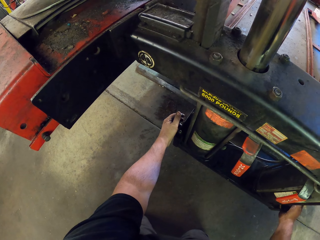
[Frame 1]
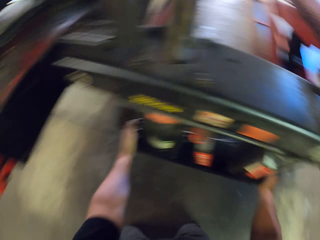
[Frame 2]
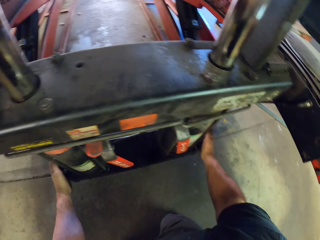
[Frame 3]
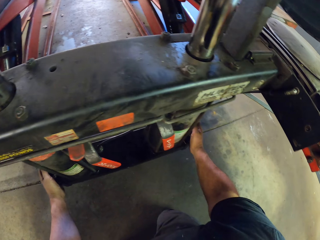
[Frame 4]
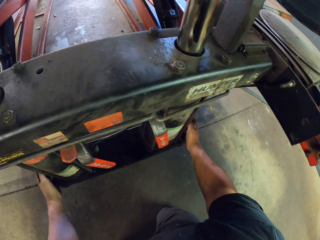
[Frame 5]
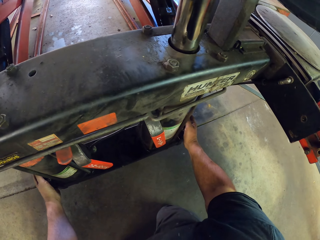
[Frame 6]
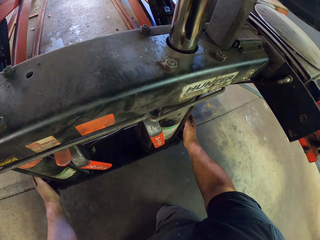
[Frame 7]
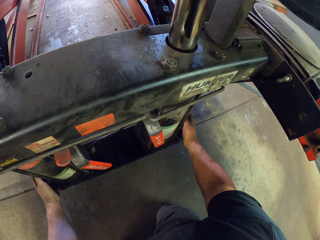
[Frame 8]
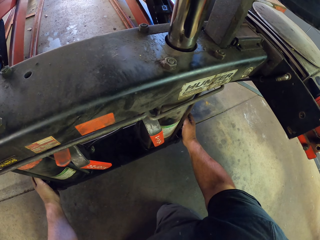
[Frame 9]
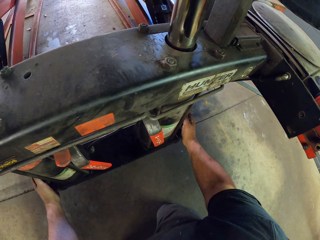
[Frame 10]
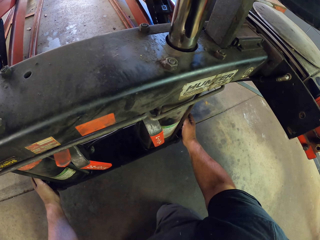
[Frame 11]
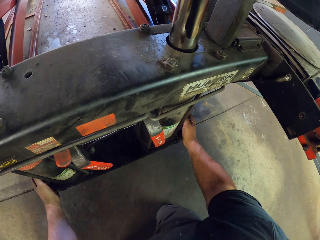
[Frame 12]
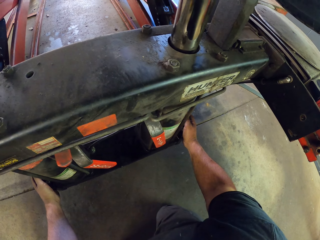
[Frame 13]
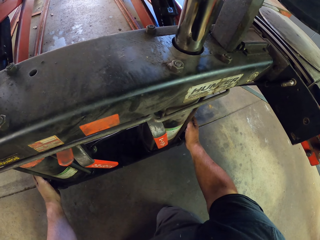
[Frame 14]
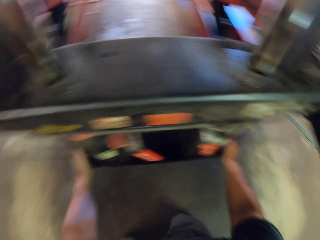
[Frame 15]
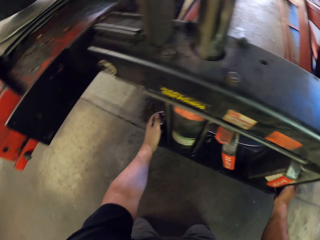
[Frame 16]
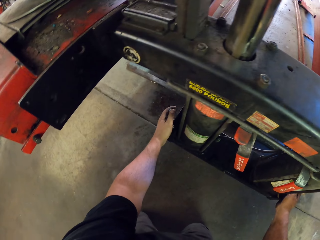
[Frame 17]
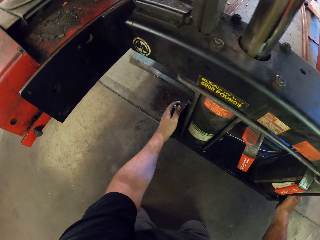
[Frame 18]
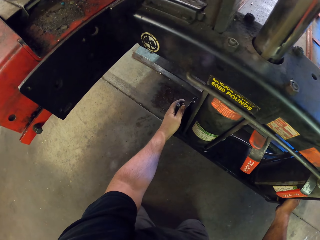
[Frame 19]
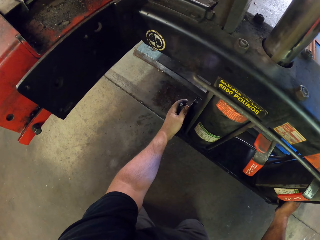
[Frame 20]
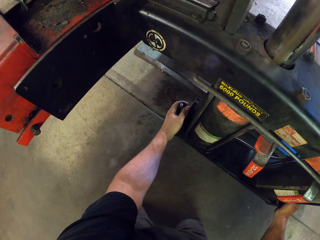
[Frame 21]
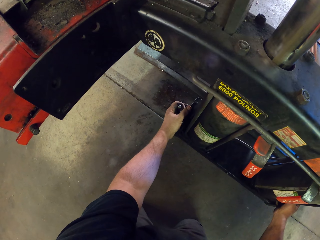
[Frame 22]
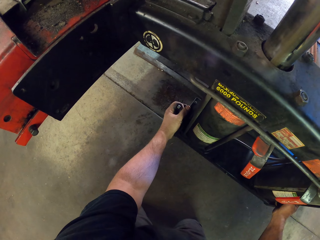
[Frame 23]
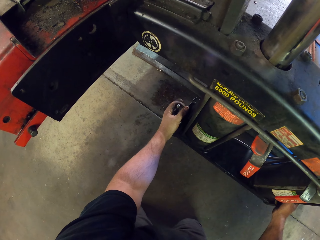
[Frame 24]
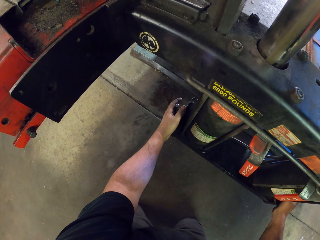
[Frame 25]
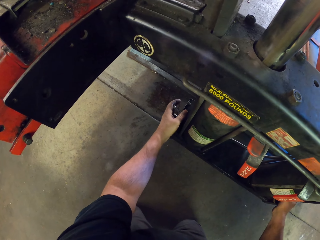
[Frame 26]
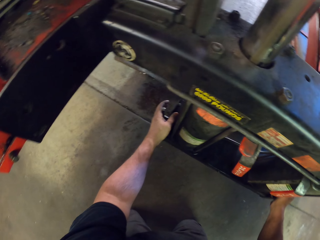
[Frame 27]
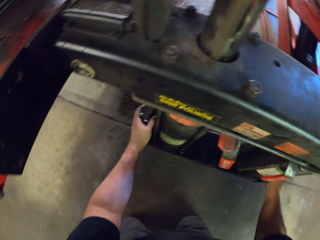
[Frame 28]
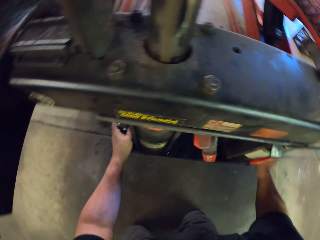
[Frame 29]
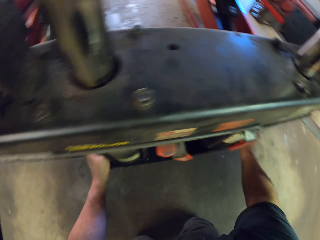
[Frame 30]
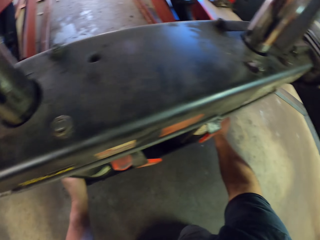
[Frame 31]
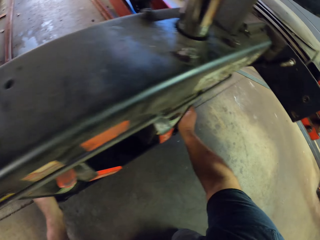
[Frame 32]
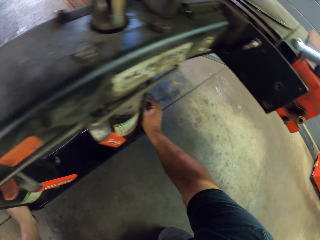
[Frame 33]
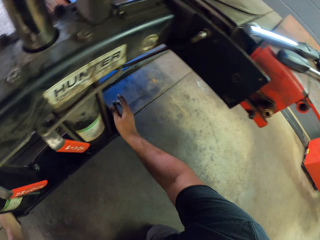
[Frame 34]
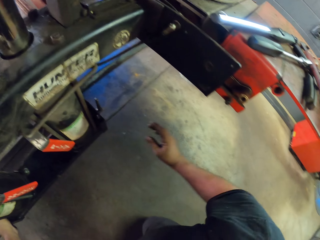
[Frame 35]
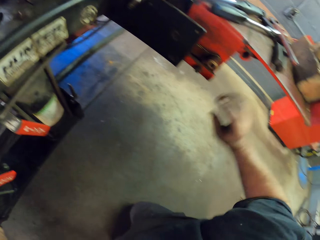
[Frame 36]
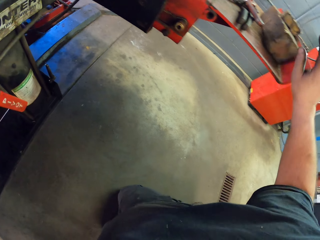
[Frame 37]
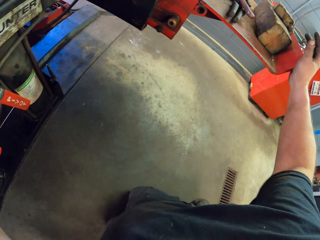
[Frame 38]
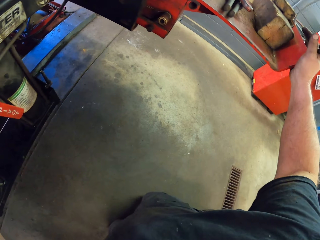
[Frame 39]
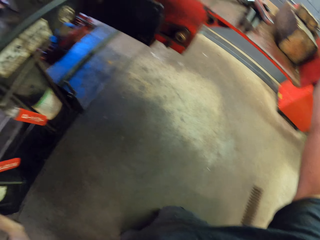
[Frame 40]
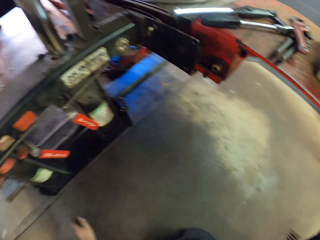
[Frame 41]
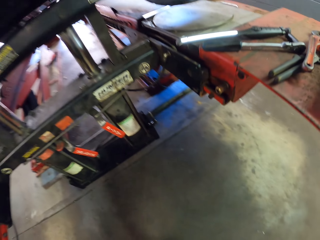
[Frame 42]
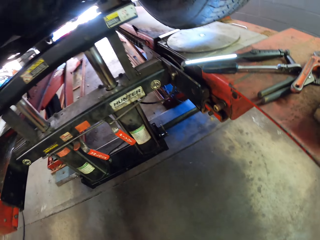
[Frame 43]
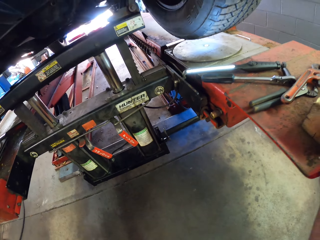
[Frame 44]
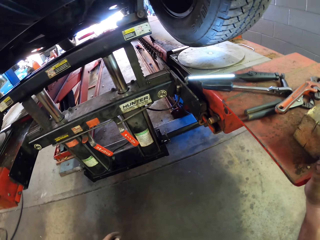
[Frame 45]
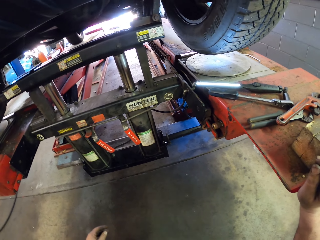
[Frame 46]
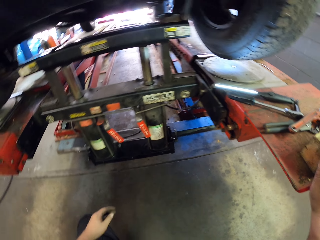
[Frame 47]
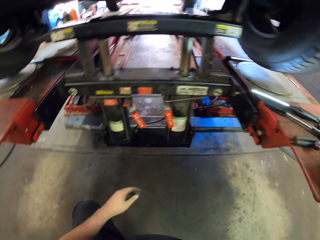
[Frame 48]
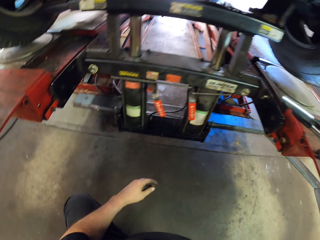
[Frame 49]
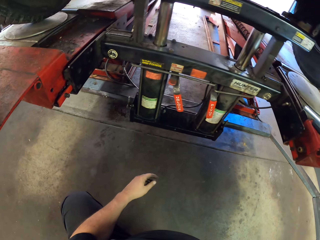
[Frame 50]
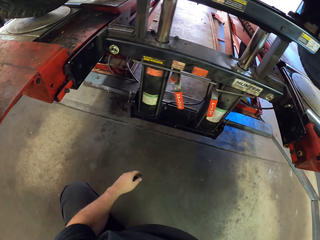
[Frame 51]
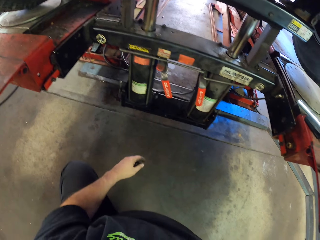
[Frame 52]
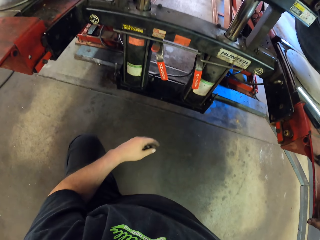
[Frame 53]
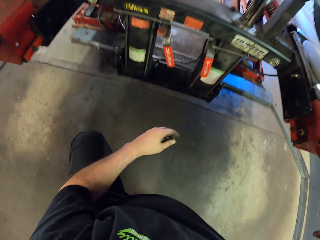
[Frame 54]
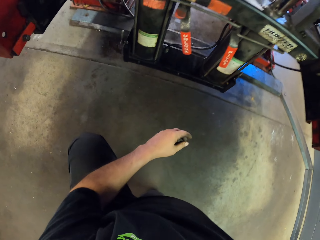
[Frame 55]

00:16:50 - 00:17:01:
The camera wearer looks around. They adjust the jacking beam. They look around. They stand up.

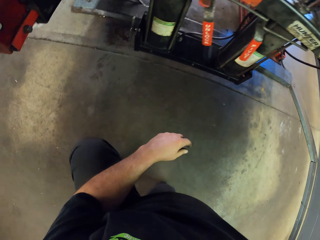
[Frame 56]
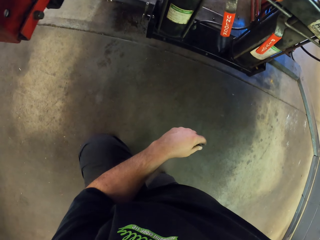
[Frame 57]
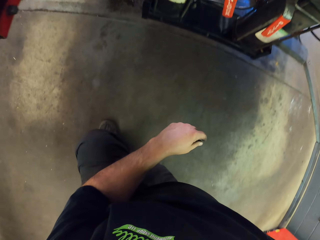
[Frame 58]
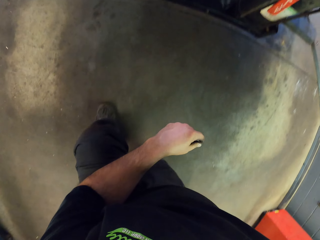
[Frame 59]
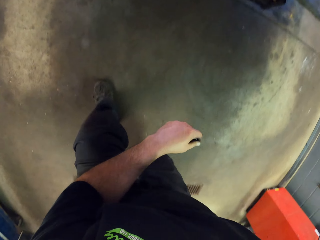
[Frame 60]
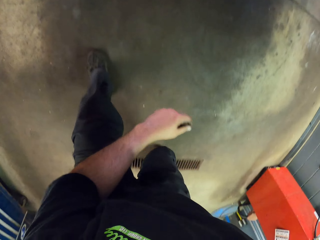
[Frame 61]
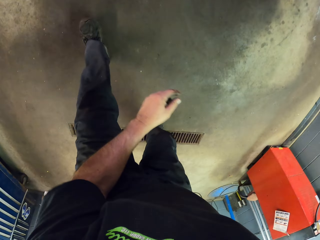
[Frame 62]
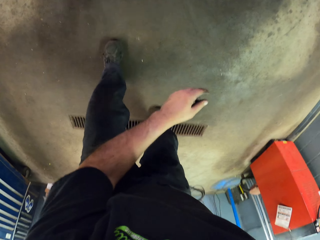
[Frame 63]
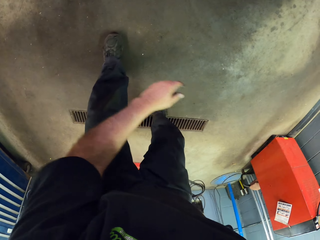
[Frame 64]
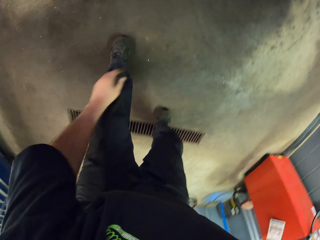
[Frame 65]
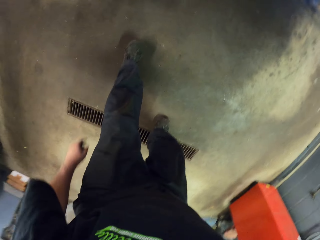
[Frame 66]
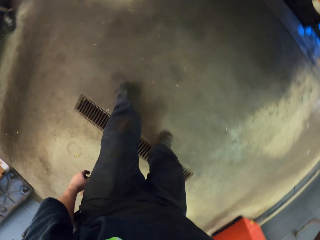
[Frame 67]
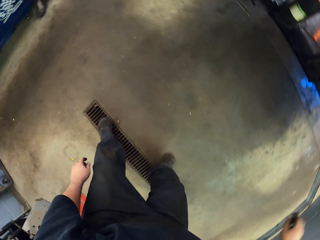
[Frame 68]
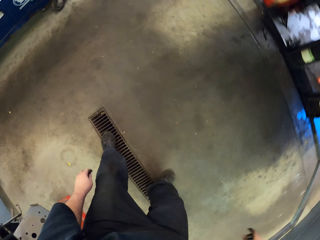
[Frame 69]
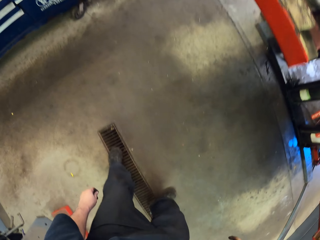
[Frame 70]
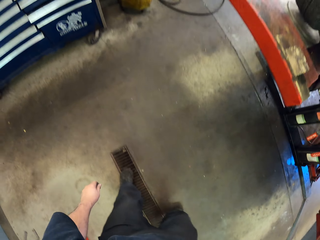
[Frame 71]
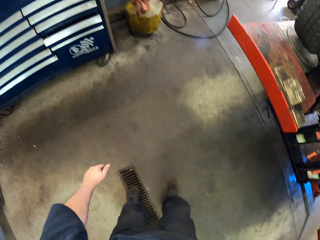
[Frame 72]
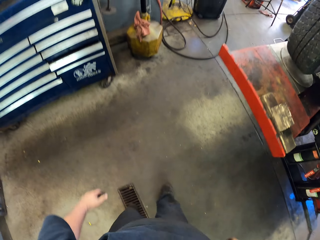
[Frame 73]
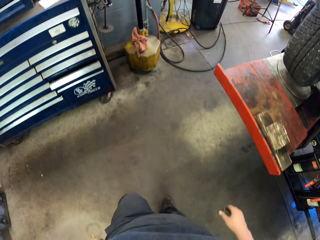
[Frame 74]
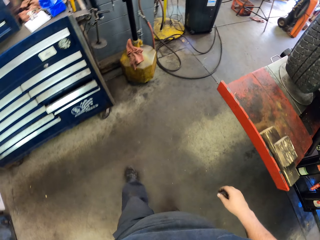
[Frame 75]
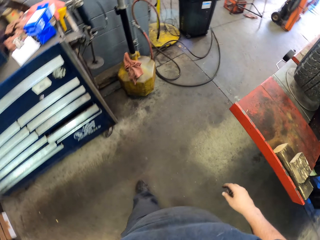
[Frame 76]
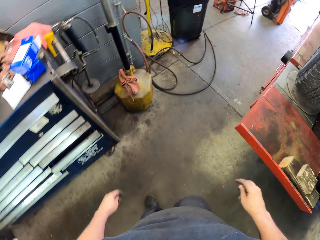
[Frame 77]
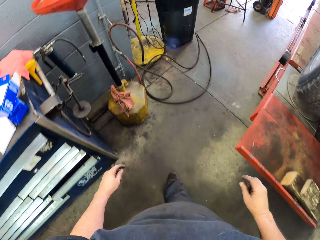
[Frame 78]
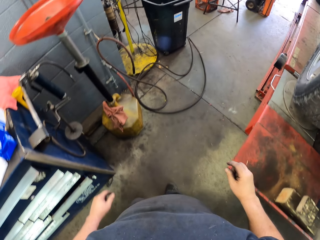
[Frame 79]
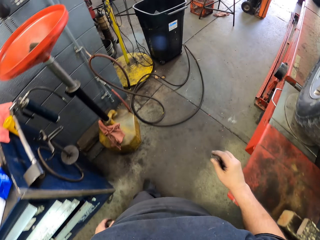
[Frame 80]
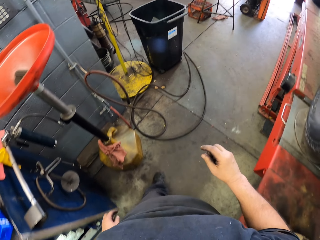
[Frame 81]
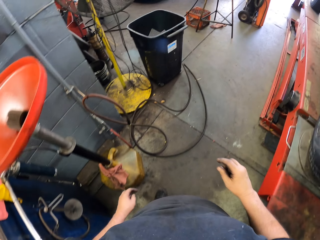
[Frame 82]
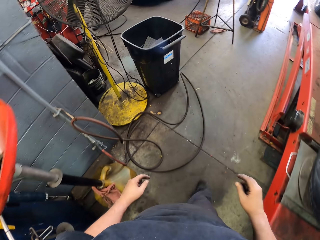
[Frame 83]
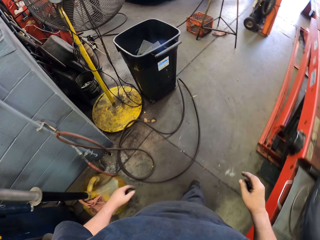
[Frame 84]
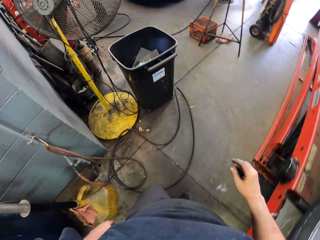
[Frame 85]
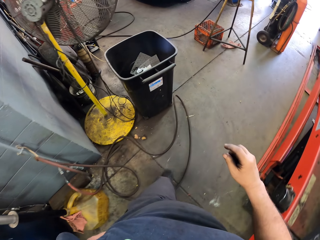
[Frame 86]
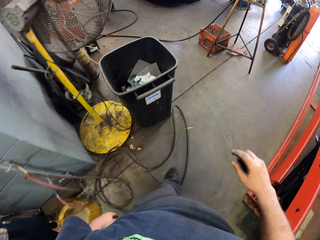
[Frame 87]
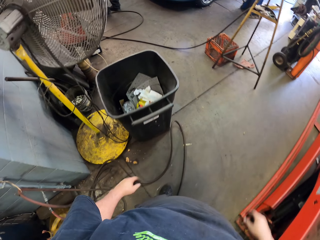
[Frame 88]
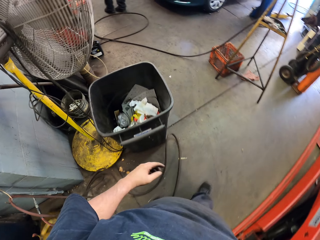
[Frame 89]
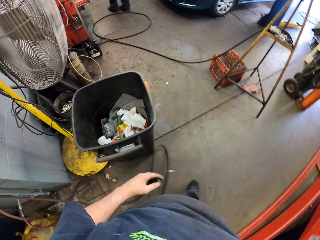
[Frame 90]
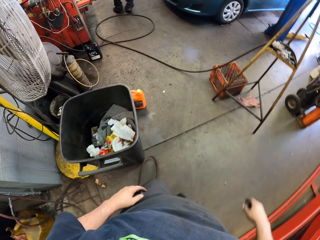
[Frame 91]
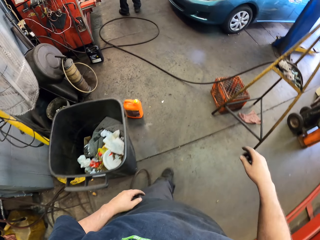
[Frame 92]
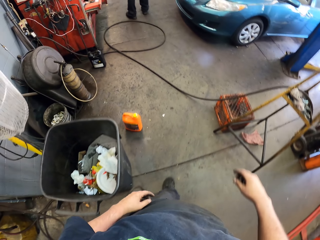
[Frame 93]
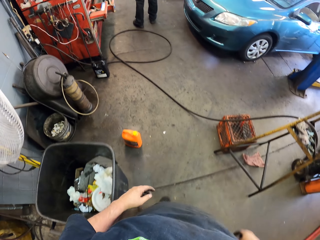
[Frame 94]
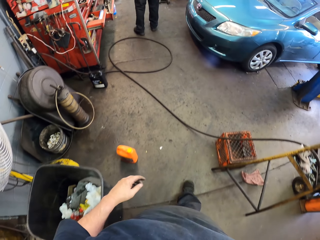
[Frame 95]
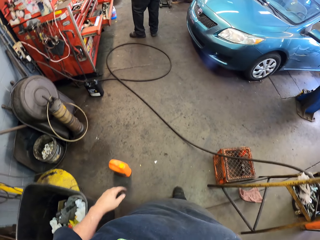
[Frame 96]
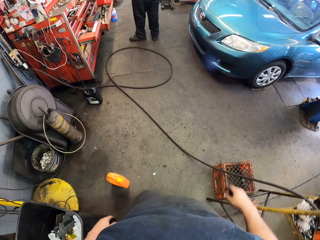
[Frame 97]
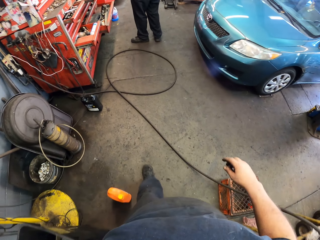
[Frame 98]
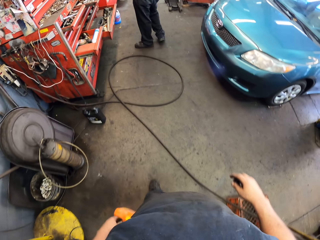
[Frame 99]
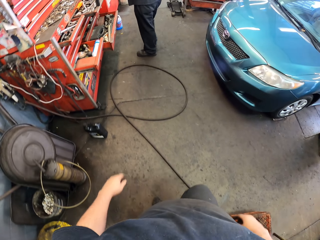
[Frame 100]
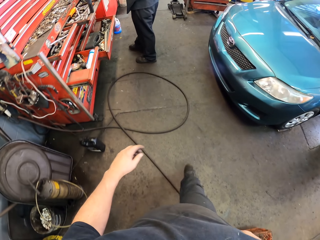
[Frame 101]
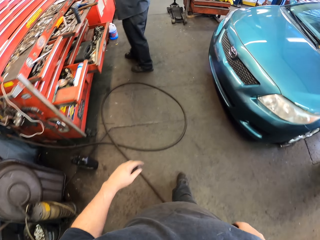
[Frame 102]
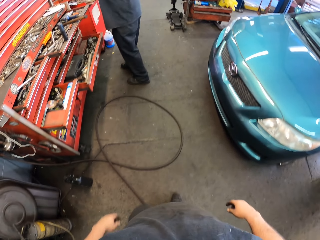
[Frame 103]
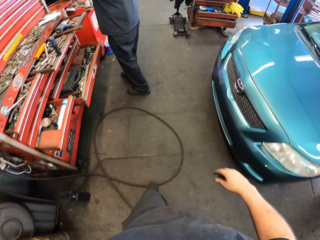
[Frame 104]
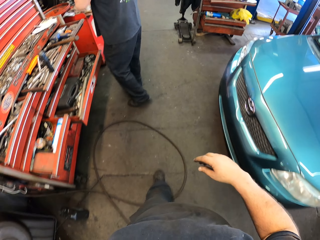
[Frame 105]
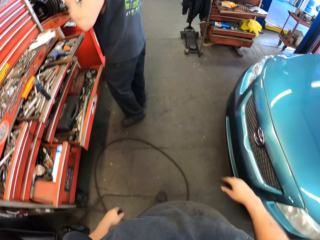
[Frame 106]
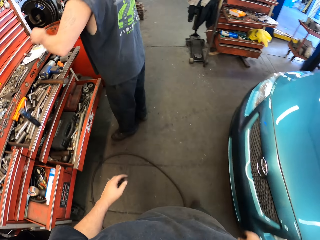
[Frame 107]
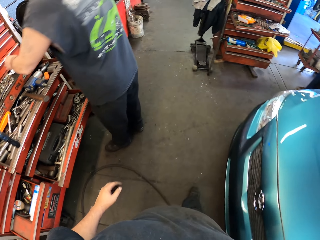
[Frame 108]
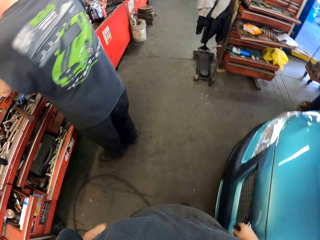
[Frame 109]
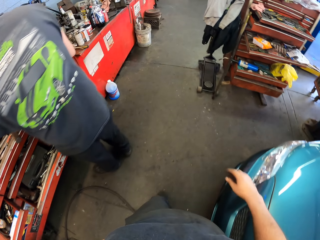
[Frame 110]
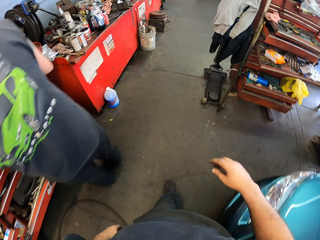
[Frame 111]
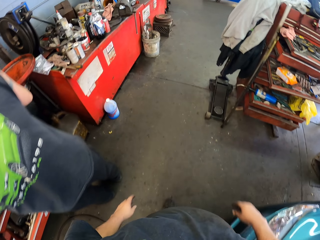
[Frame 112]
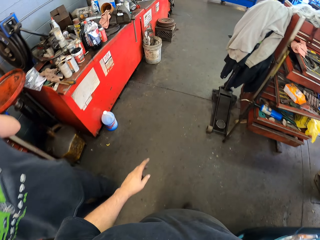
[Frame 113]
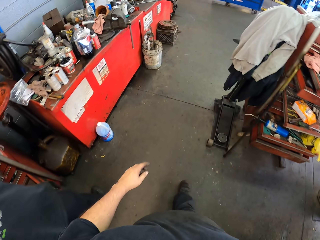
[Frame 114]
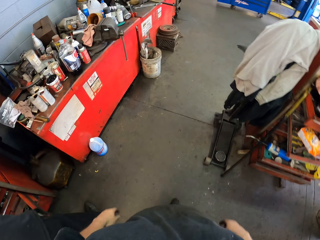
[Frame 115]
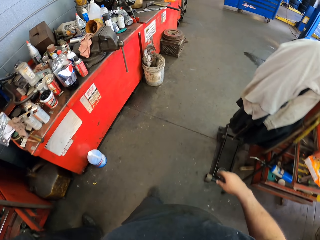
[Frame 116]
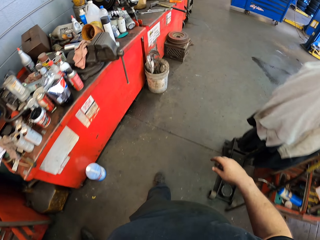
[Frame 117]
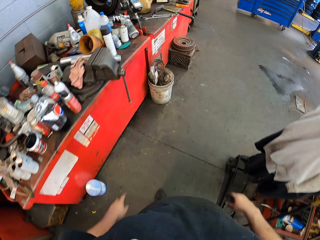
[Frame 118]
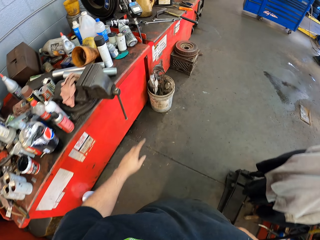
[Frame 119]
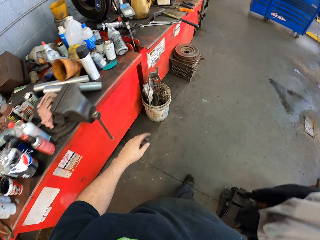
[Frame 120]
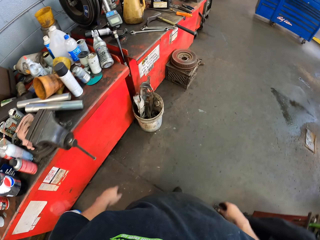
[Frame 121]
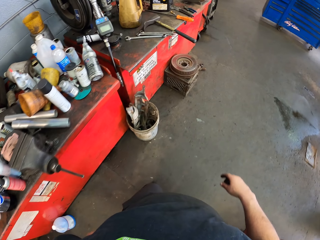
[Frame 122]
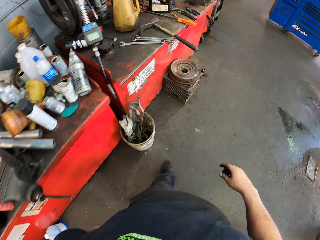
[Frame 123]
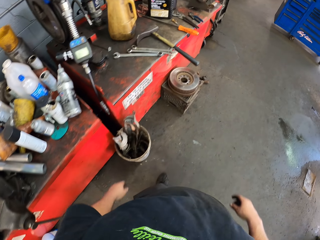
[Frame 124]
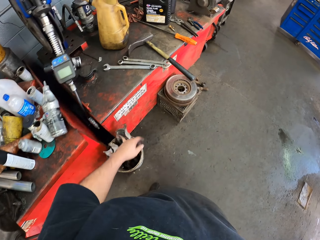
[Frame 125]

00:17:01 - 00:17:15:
The camera wearer stands up. They walk around the garage. They walk past a man.
